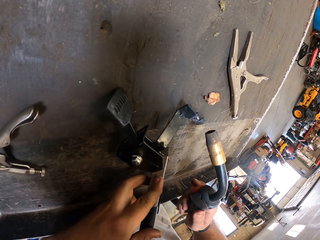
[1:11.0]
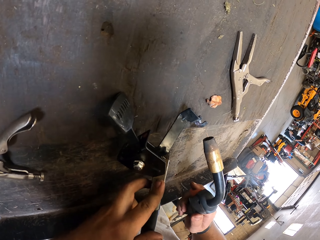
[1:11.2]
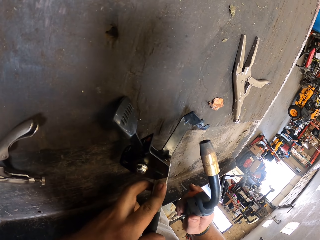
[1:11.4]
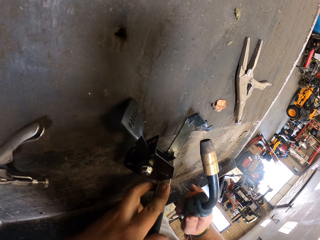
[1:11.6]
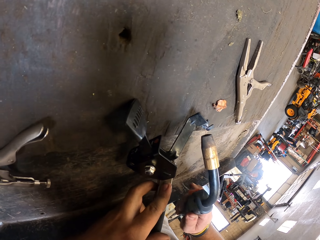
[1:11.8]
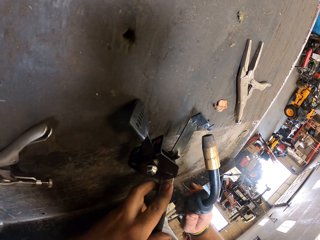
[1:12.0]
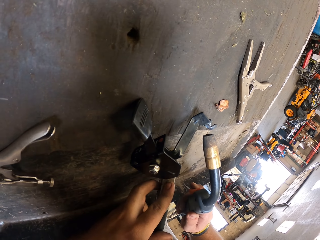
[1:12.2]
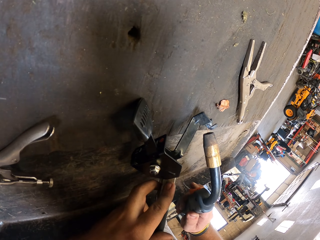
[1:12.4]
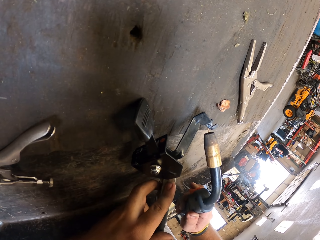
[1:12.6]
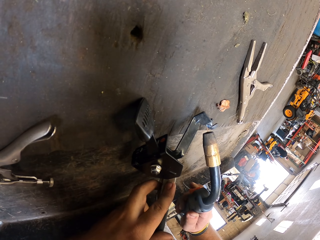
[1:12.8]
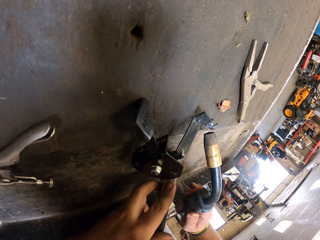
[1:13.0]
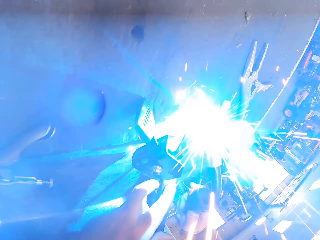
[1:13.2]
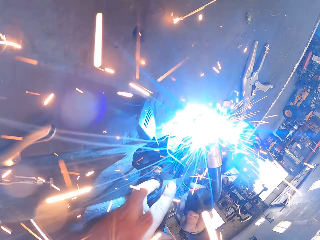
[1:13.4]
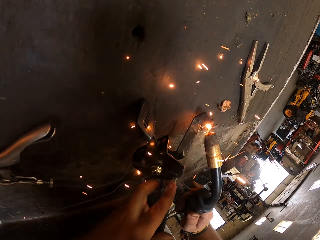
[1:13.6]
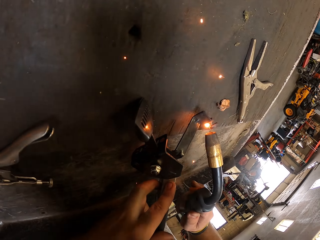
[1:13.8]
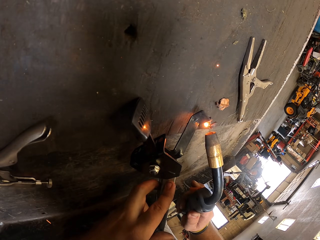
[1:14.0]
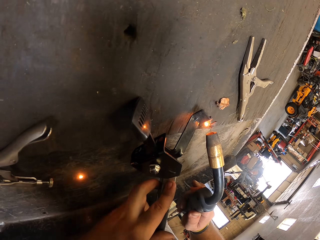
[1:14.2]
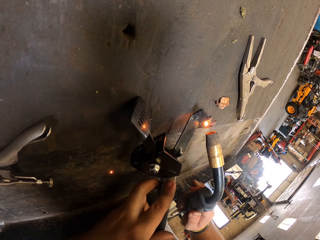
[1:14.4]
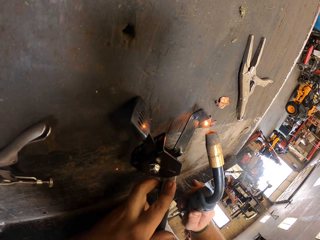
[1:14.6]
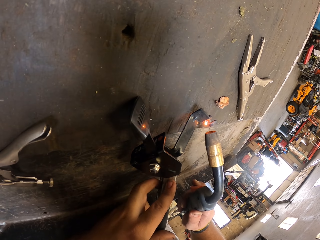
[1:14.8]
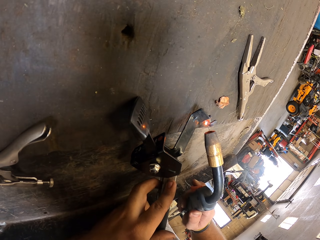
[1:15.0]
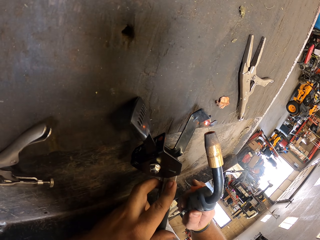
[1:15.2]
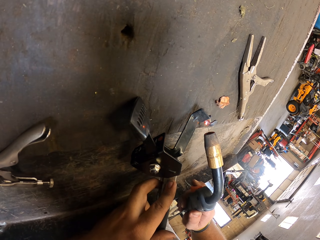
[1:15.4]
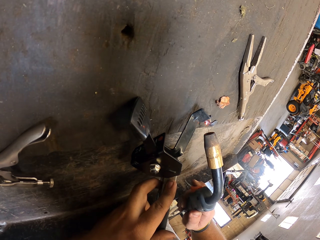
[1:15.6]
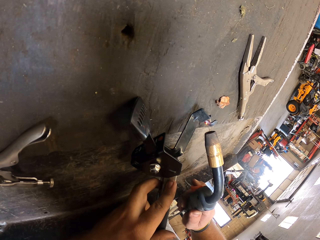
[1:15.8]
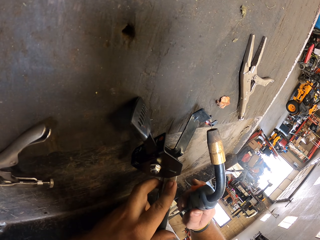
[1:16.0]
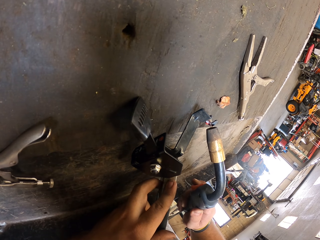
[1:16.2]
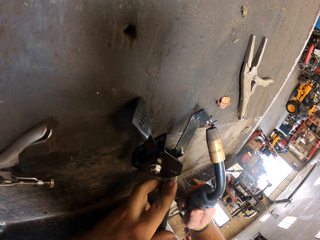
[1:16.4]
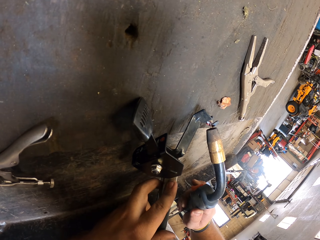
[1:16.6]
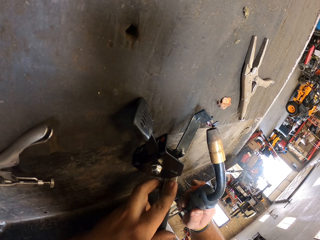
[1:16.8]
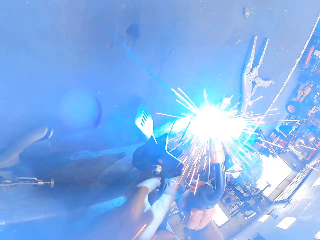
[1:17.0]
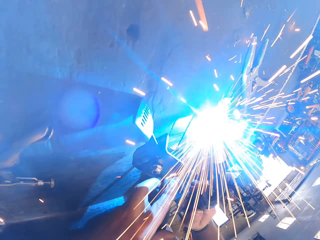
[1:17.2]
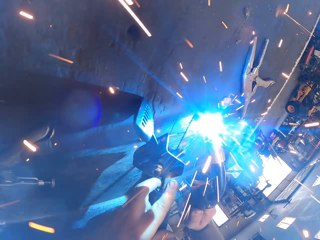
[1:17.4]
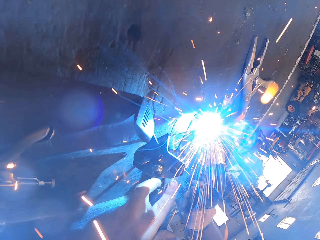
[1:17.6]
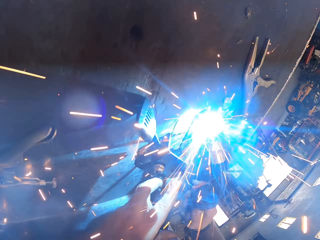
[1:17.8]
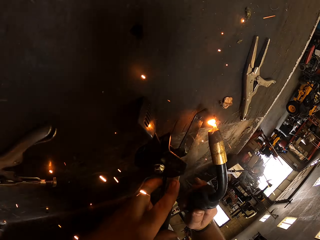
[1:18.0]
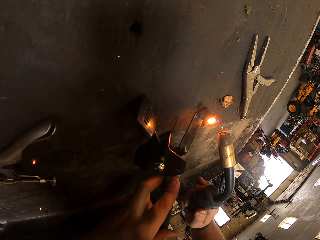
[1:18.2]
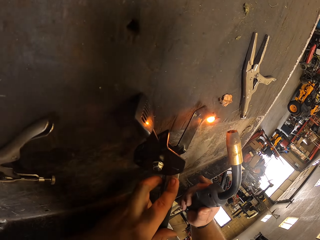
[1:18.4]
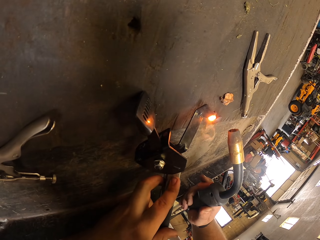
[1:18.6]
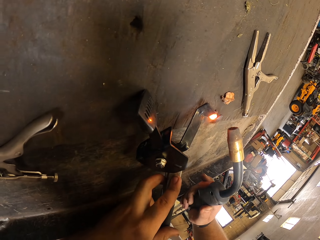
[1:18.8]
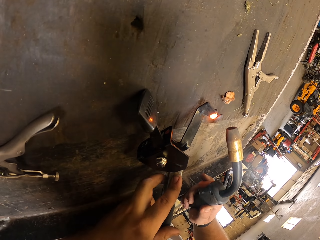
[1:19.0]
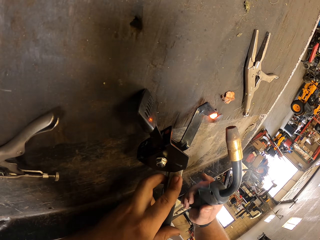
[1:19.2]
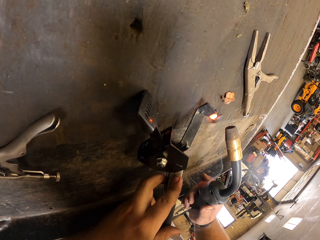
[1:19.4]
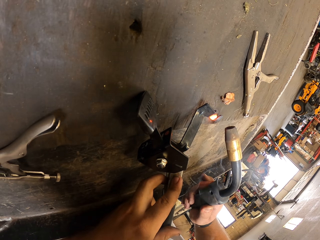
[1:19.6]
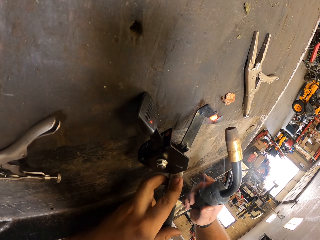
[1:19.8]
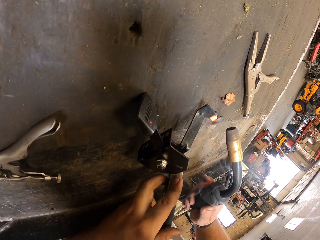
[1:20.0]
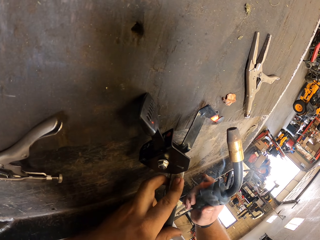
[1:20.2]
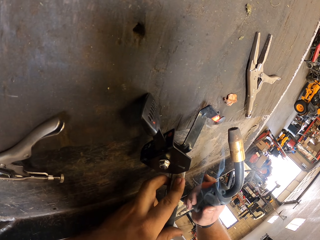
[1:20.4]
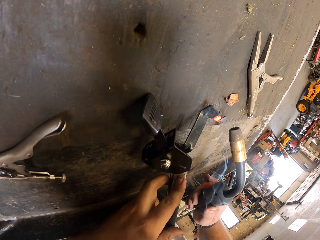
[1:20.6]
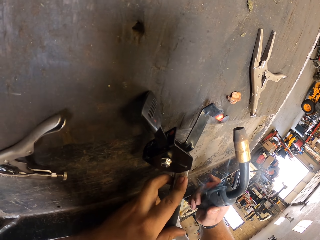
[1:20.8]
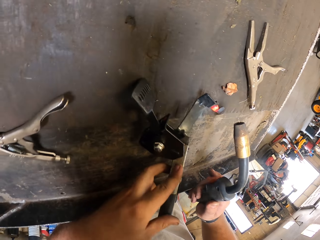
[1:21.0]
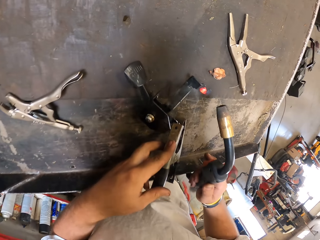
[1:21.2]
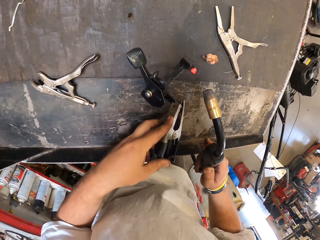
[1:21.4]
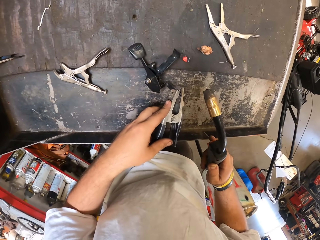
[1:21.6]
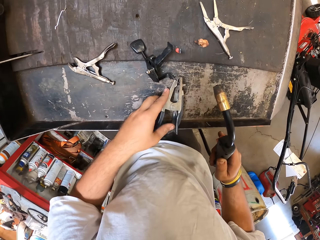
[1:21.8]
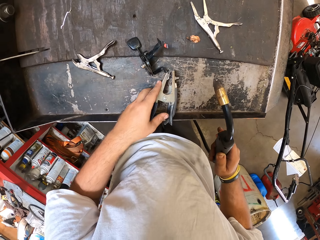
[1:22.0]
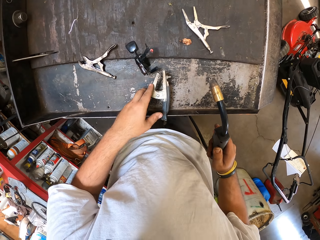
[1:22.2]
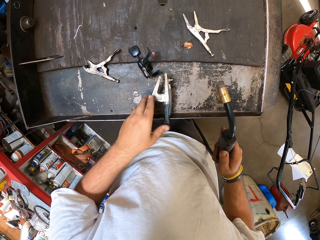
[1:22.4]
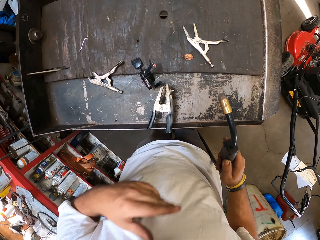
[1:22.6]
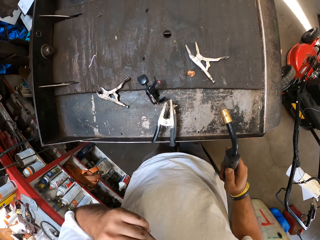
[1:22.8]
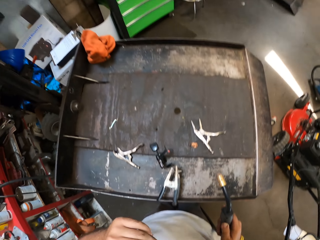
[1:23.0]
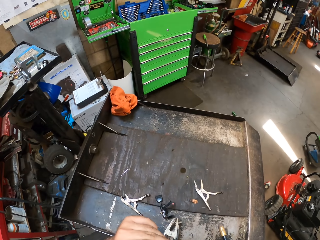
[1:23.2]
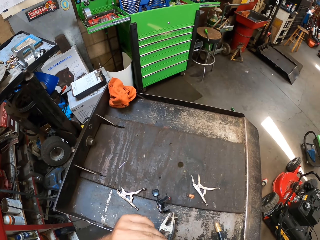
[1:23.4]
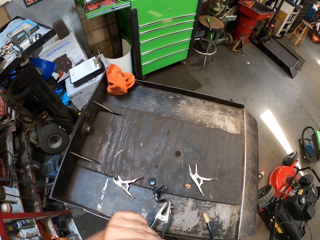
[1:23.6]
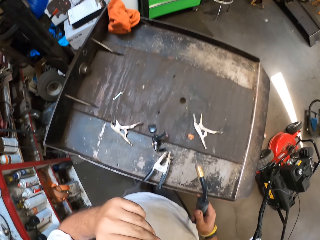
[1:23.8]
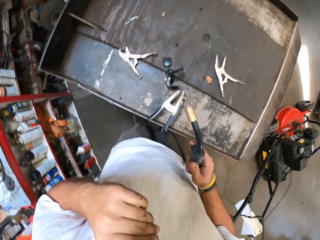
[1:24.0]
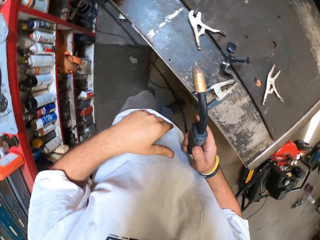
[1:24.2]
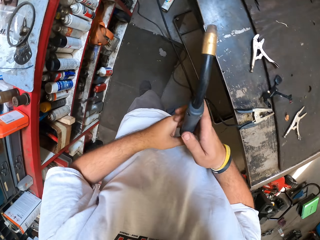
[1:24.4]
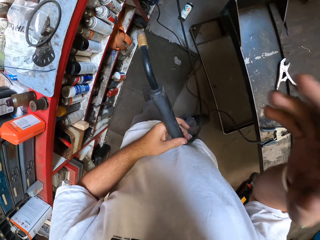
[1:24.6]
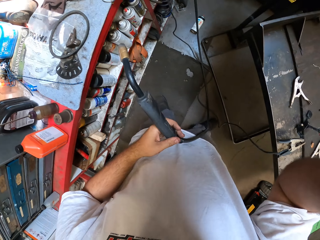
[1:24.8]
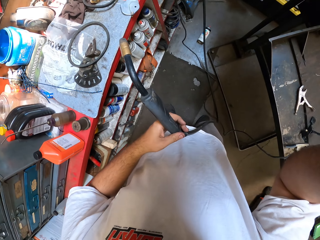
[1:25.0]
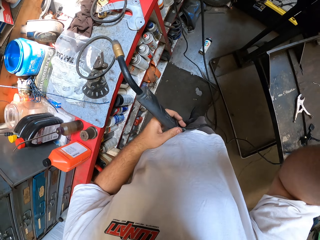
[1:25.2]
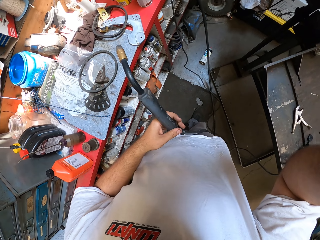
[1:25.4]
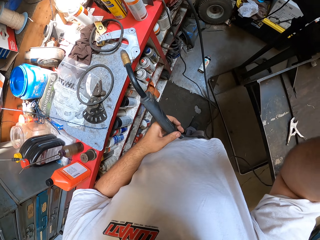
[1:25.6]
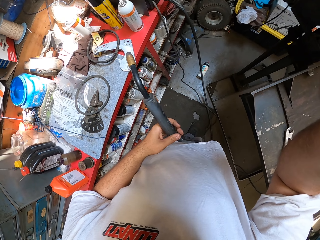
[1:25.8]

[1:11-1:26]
The camera wearer welds the metal bar. A man walks around the garage. The camera wearer touches his face. He adjusts the camera.
